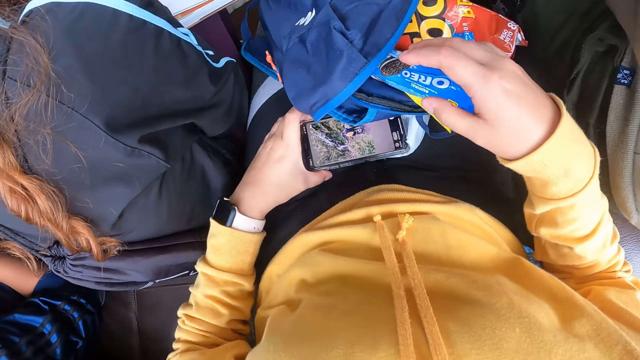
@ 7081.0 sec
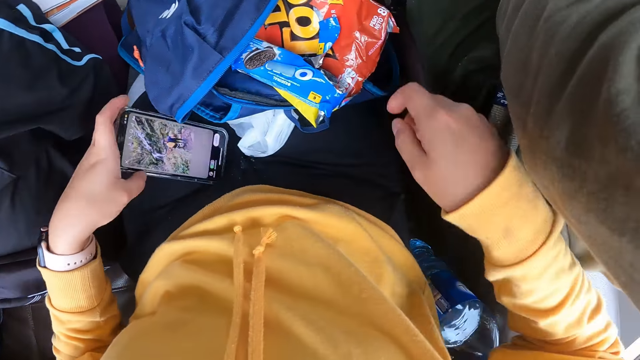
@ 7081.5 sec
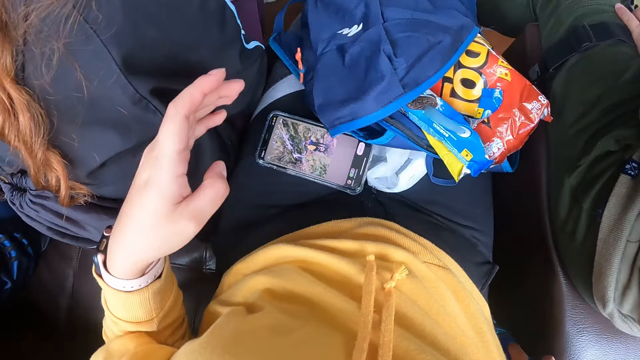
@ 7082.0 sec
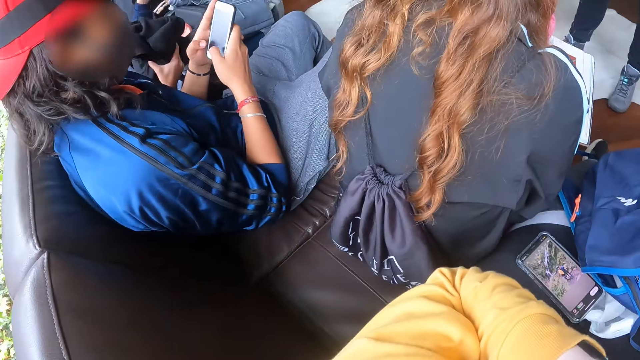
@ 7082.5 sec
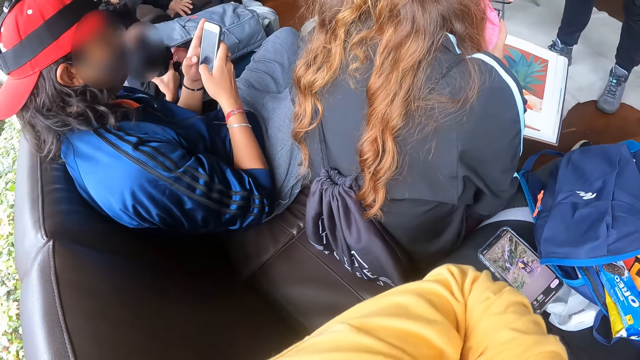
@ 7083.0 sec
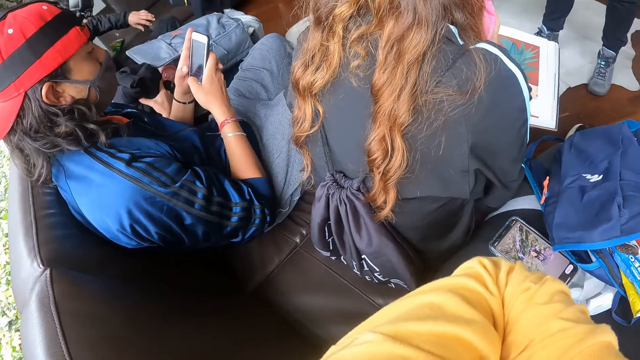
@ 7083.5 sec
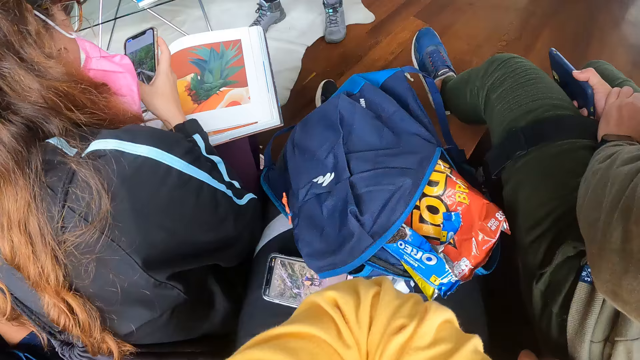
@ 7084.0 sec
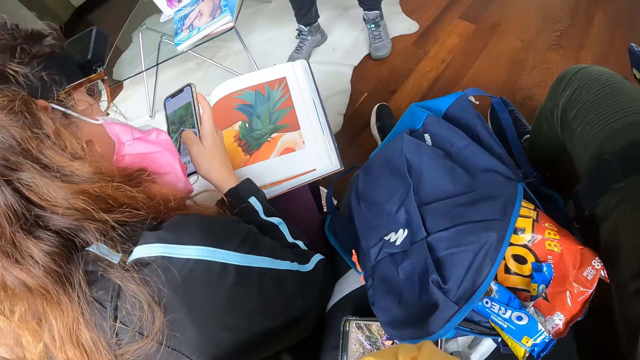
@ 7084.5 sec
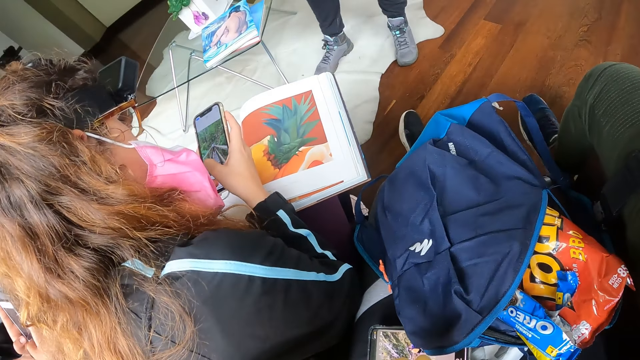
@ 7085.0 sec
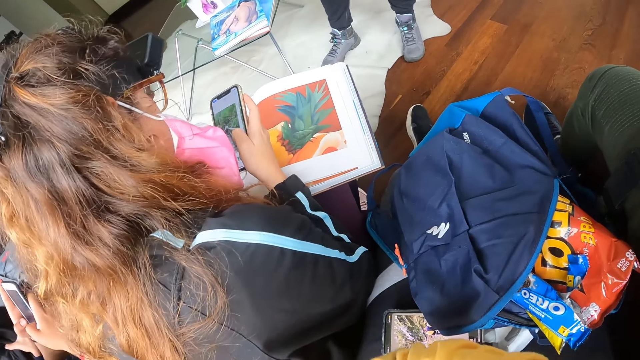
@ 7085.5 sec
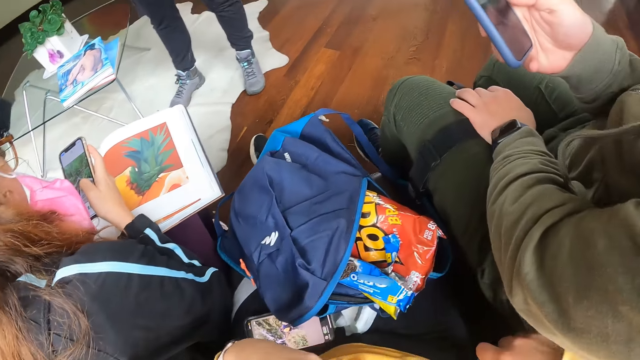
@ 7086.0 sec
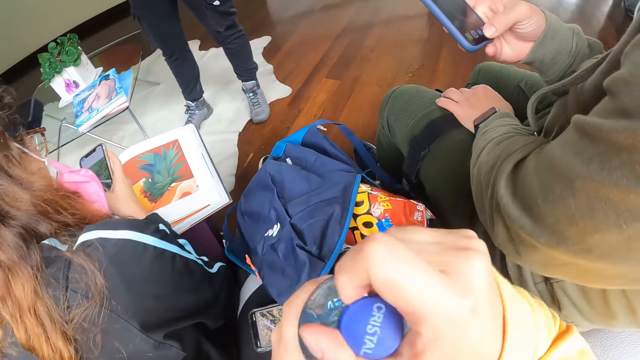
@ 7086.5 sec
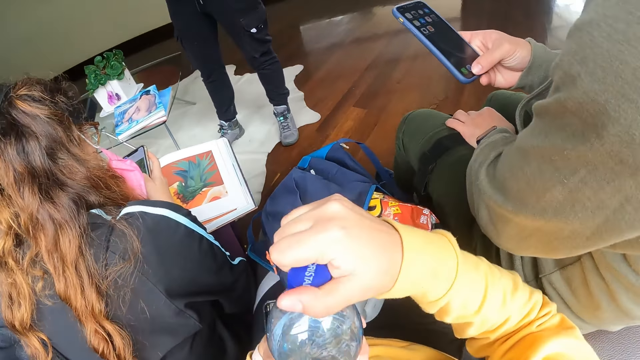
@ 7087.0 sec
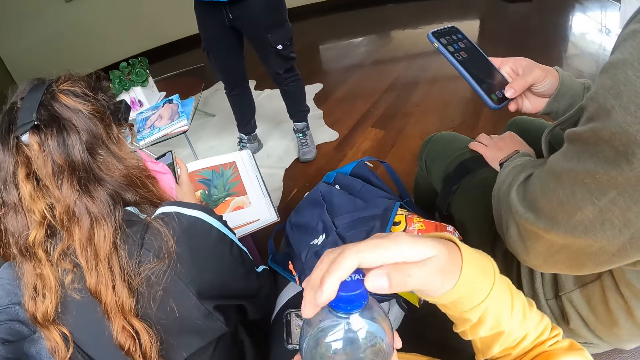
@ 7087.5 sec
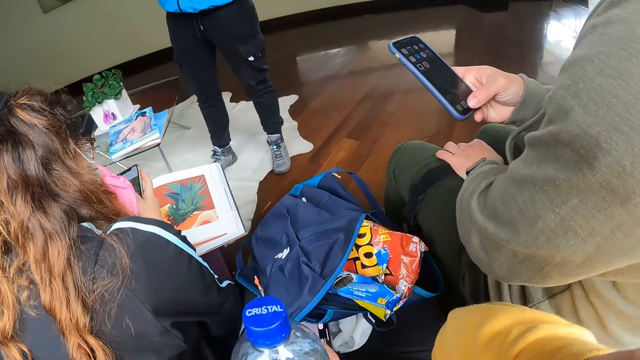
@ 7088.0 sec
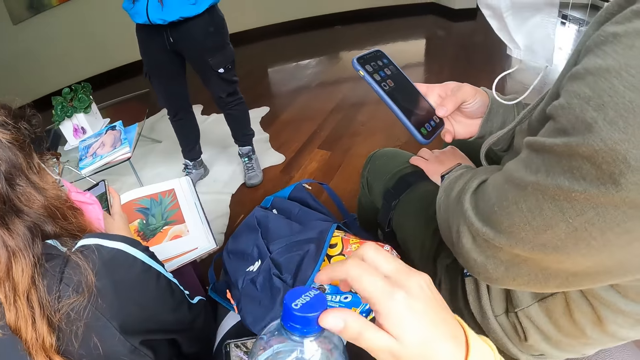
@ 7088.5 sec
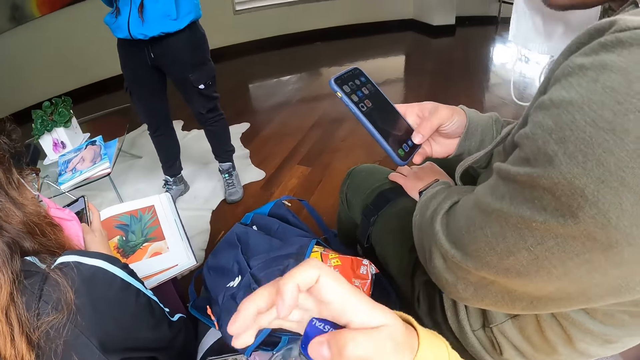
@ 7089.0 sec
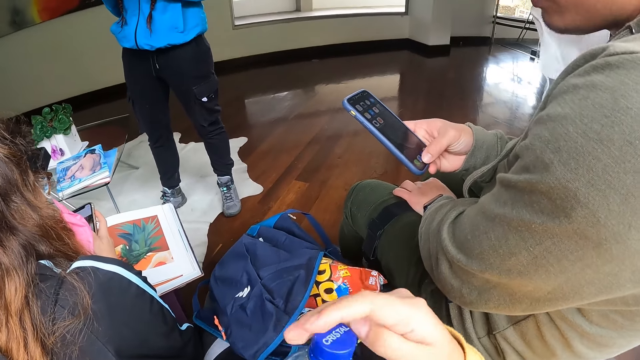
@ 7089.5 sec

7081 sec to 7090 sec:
The camera wearer drops the biscuit pack in the bag with her right hand. She picks the phone on her thigh with her left hand. She drops the phone on her thigh with her left hand. A man operates the phone with both hands. Another man places the bag on his lap with his left hand. The camera wearer searches in the backpack. A third man operates the phone with his right hand. The camera wearer holds a bottle with her right hand. She holds the bottle with both hands. She opens the bottle of water with her right hand.

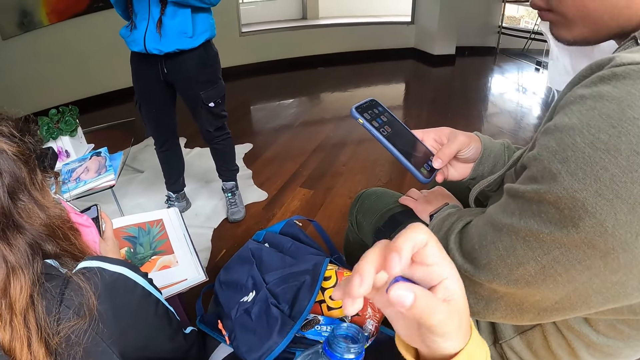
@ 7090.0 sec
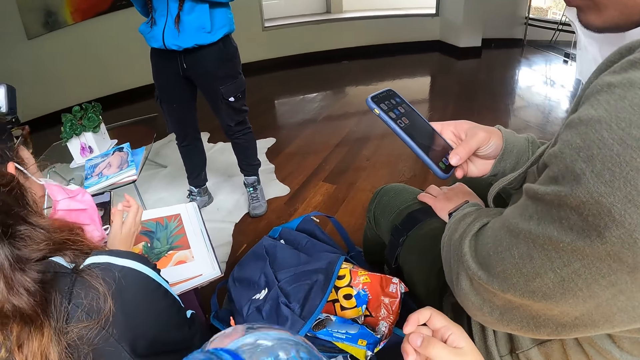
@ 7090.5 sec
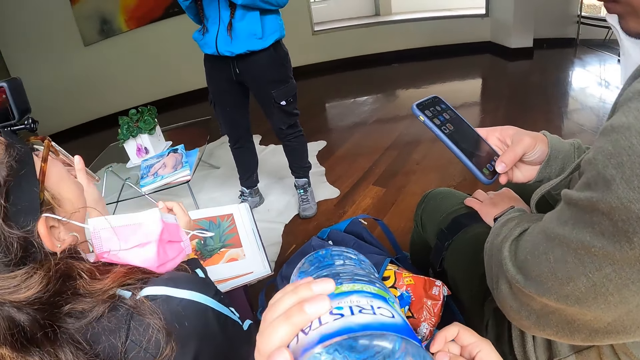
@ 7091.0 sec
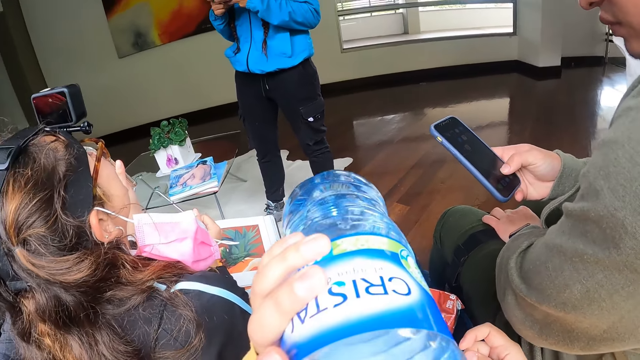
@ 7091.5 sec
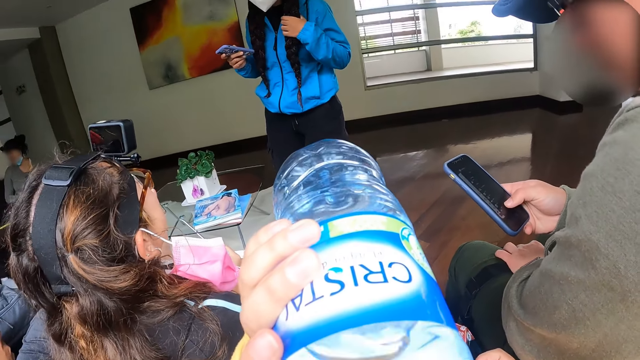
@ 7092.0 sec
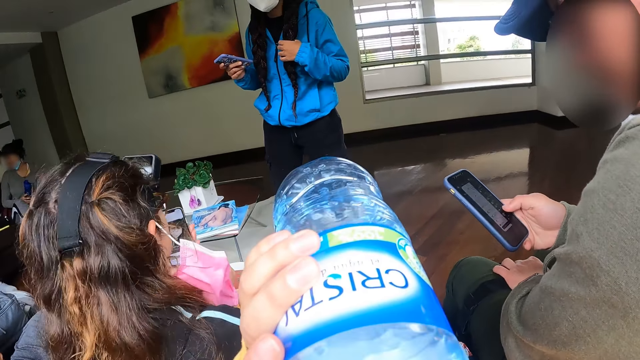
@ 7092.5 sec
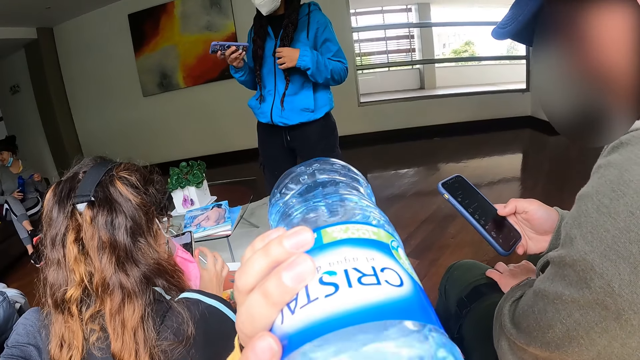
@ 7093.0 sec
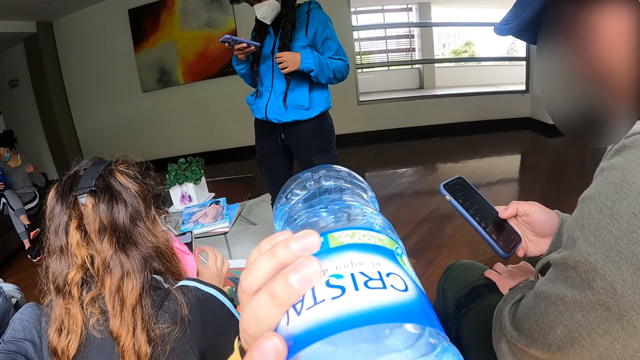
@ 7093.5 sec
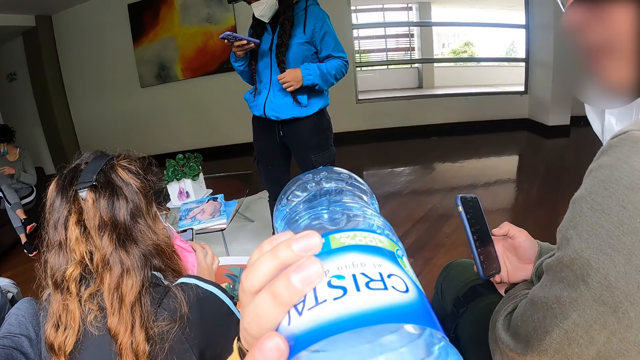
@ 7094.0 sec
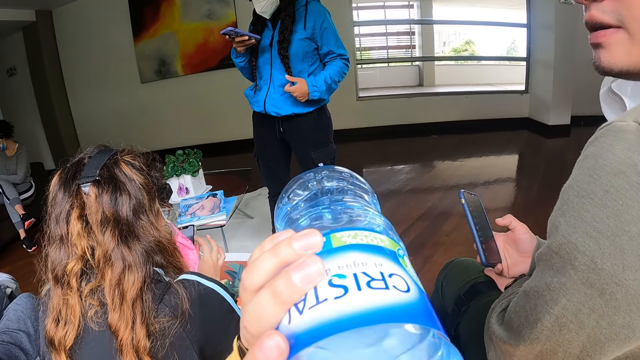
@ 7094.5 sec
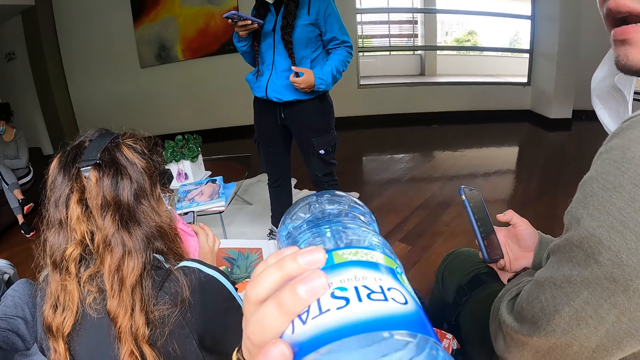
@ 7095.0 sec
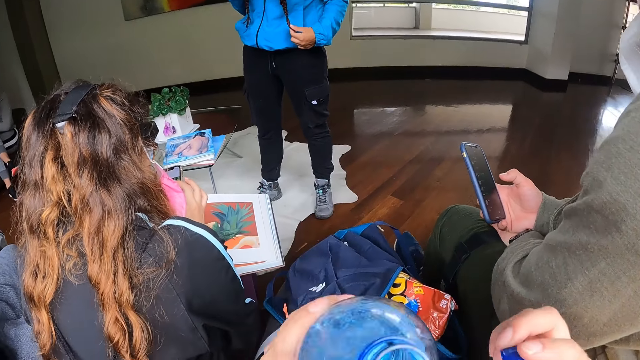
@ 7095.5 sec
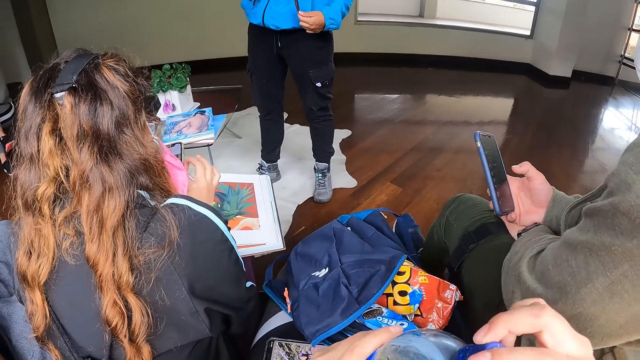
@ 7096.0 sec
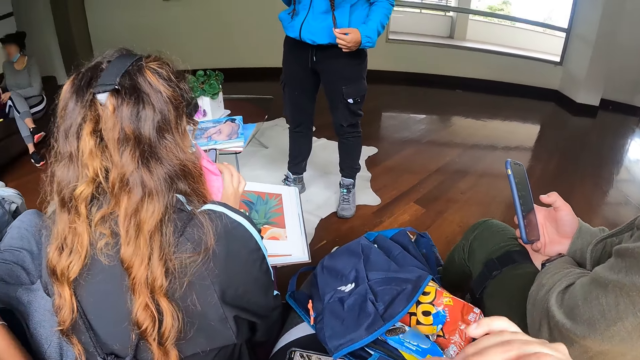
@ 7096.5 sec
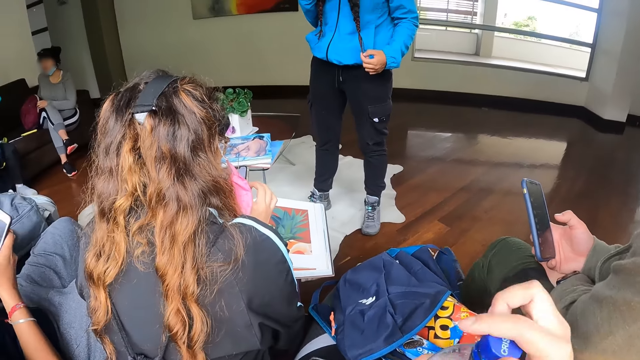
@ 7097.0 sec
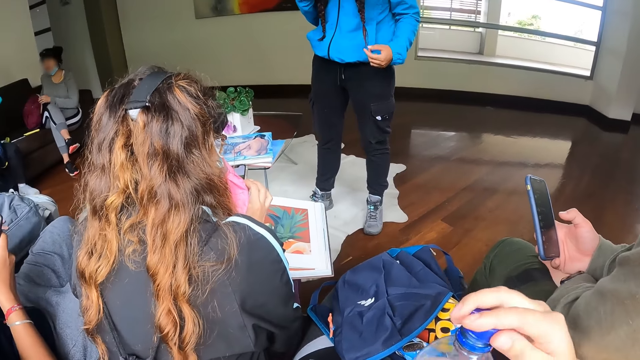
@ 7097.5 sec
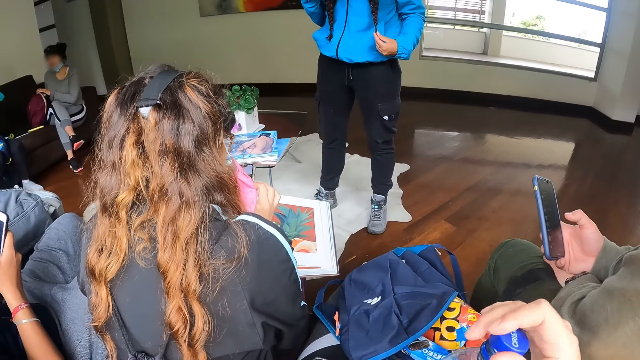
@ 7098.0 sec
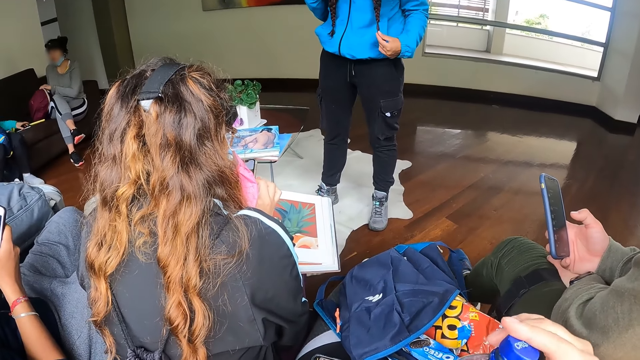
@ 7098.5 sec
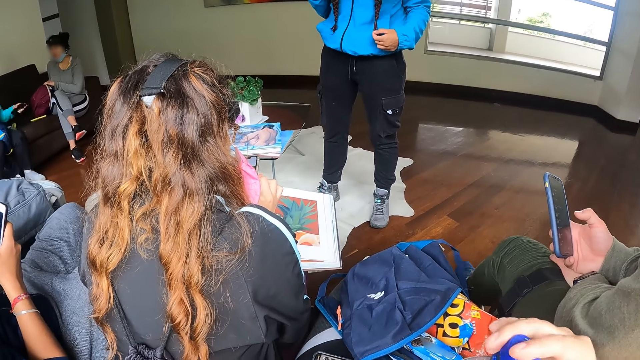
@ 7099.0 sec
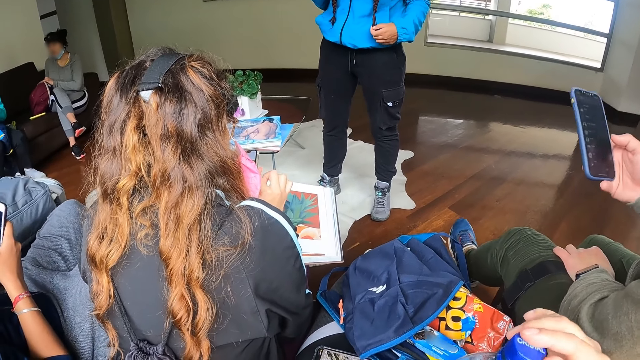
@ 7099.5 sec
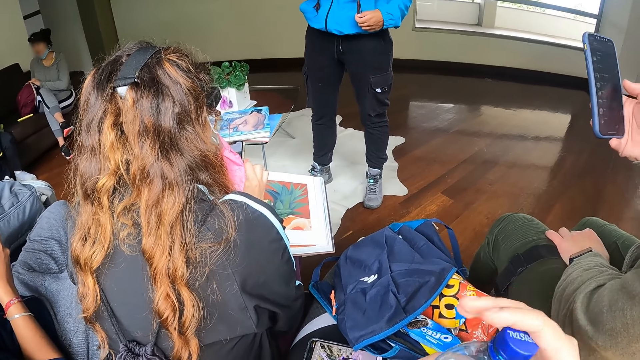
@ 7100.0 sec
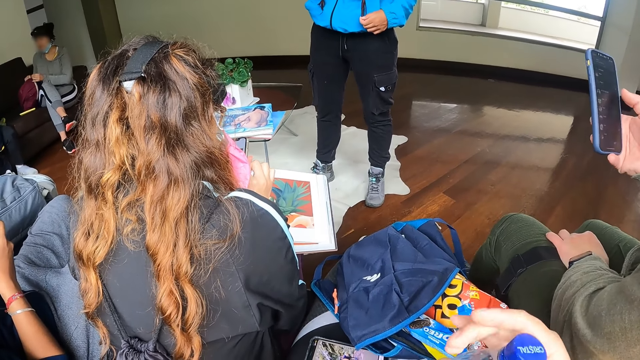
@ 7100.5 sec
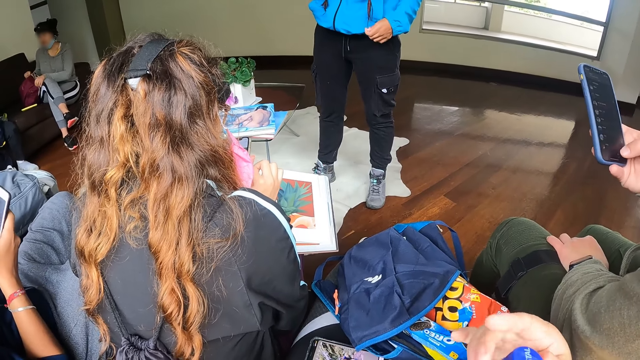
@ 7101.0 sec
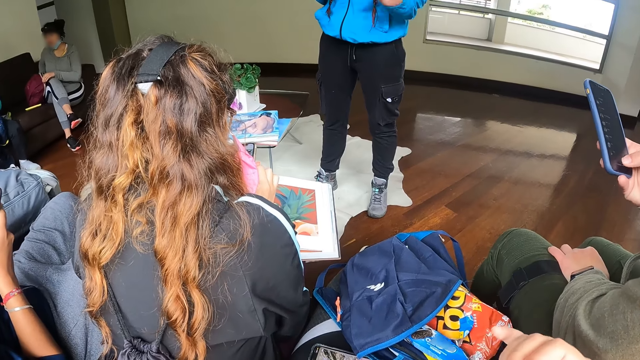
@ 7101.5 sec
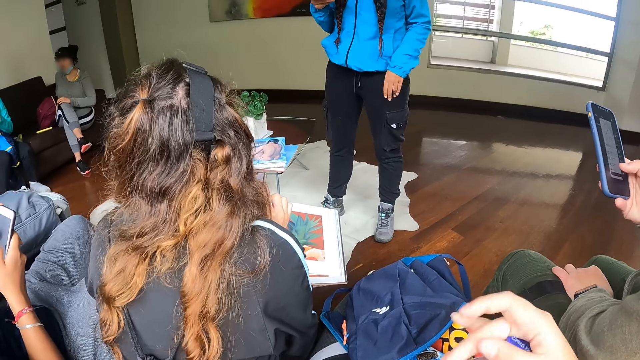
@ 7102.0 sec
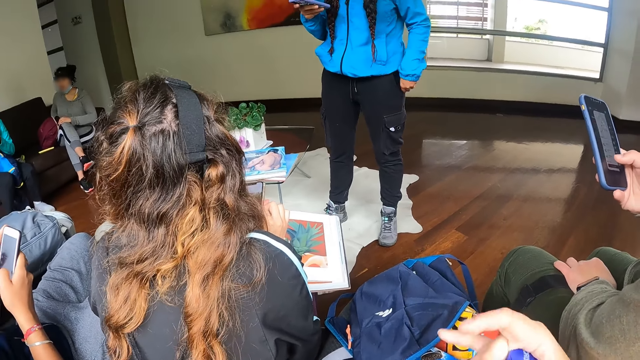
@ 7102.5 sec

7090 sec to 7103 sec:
A woman holds the phone with her left hand and interacts with another woman. The first woman shows the other woman the phone screen with her left hand. The camera wearer drinks water from the bottle in her left hand. The other woman rubs her hair with her left hand. A third woman holds a bottle with both hands. The first woman operates the phone in her left hand with her right hand. The camera wearer covers the bottle with a cover in her right hand. The third woman holds a bag on a chair with both hands. She unzips the bag with her right hand. She unzips the bag with her left hand. A man operates the phone with his right hand.
